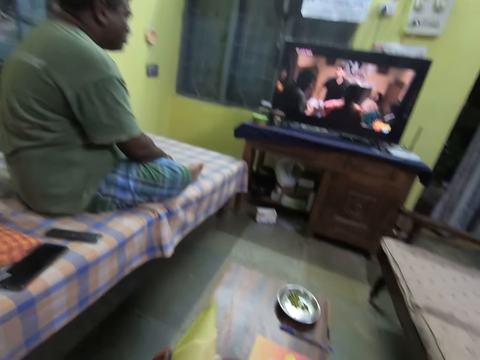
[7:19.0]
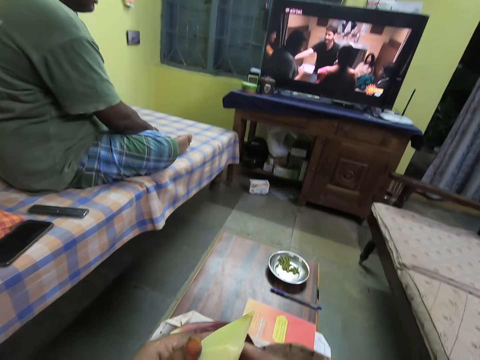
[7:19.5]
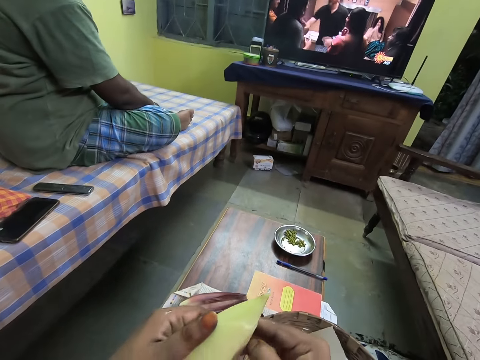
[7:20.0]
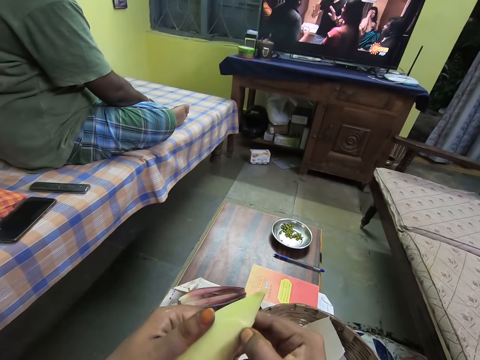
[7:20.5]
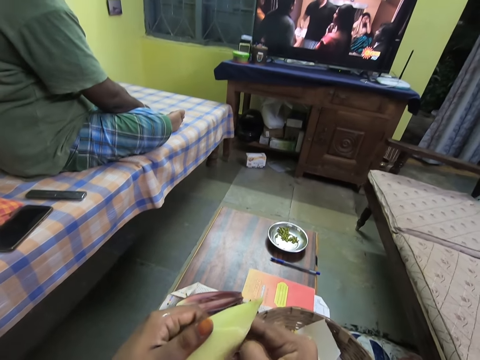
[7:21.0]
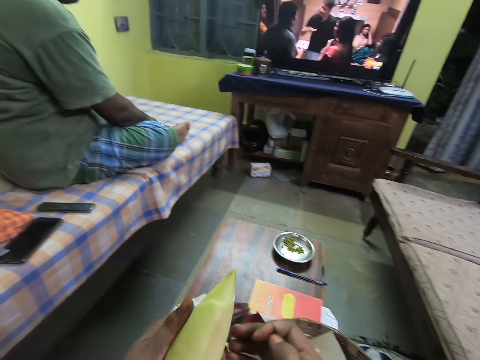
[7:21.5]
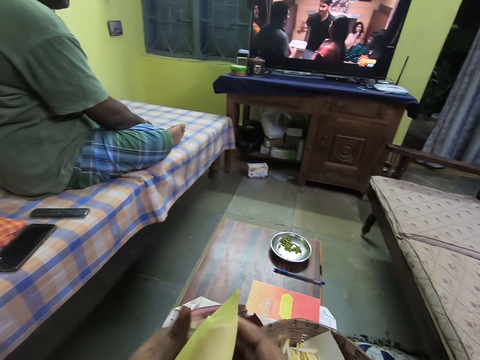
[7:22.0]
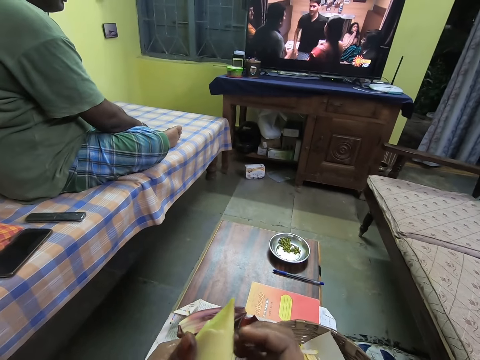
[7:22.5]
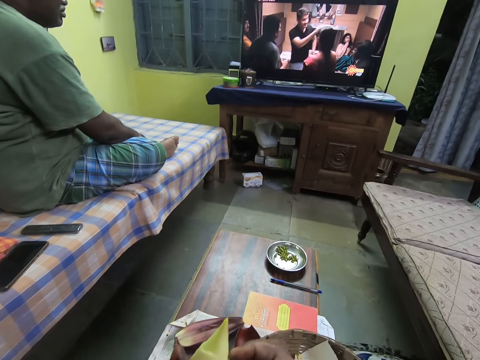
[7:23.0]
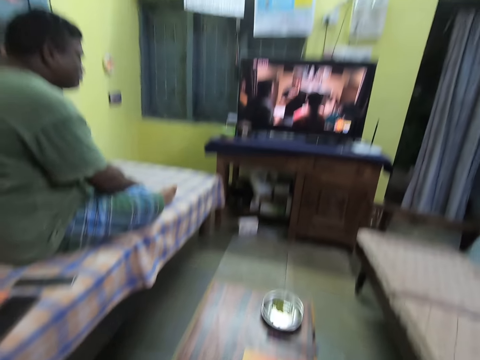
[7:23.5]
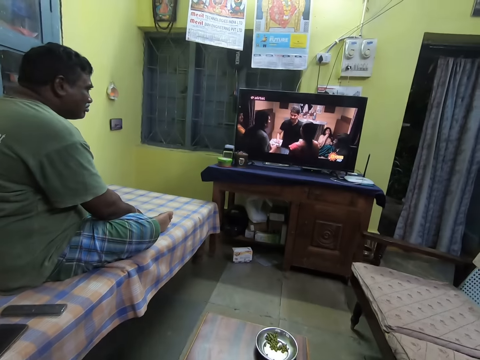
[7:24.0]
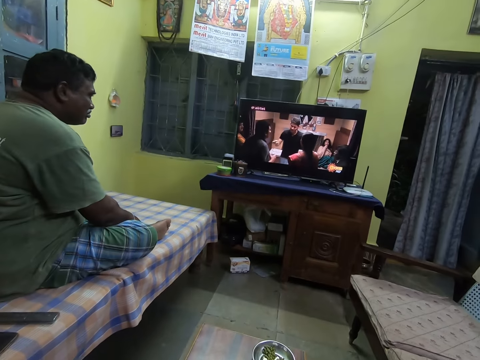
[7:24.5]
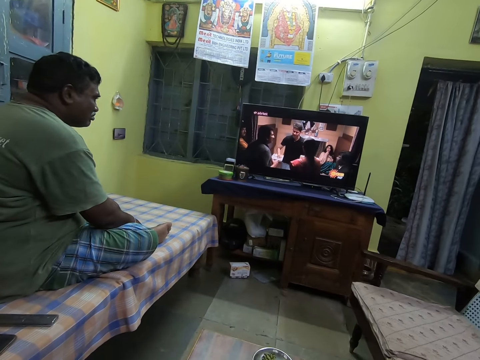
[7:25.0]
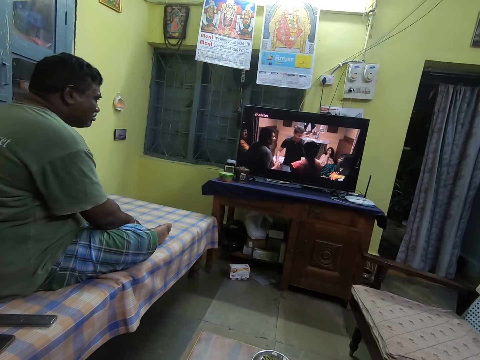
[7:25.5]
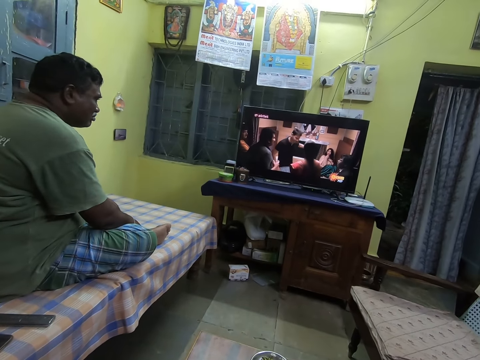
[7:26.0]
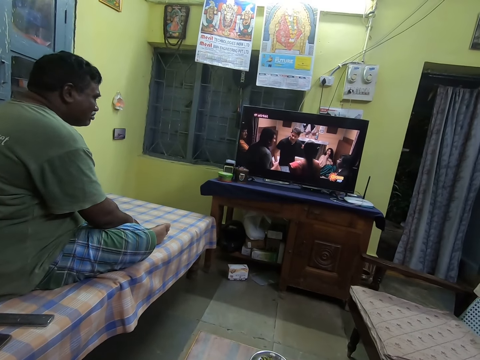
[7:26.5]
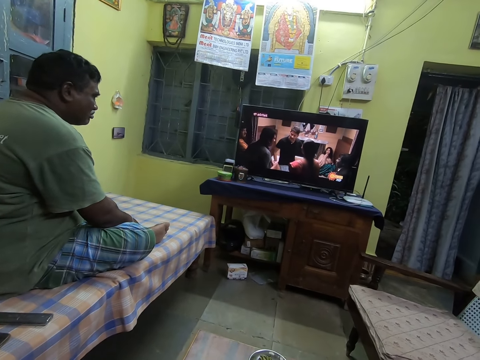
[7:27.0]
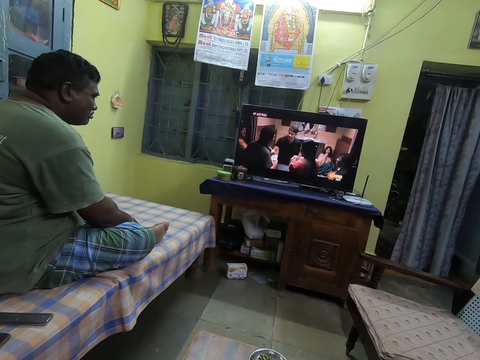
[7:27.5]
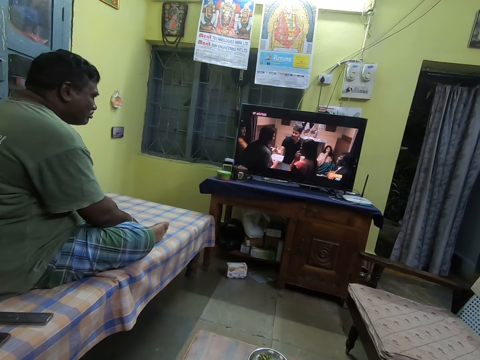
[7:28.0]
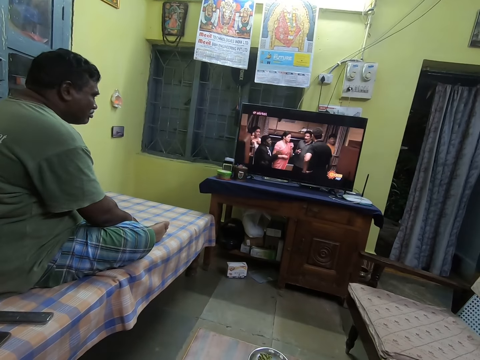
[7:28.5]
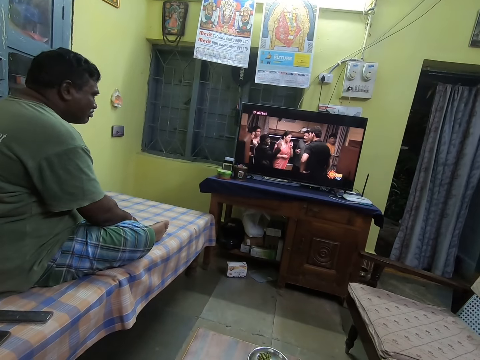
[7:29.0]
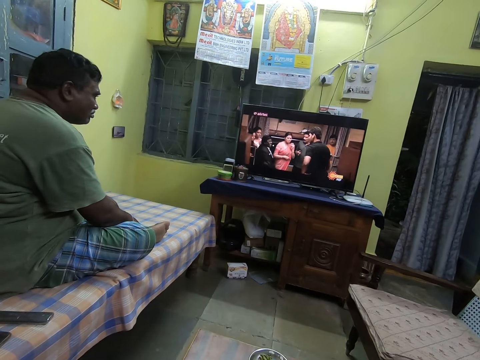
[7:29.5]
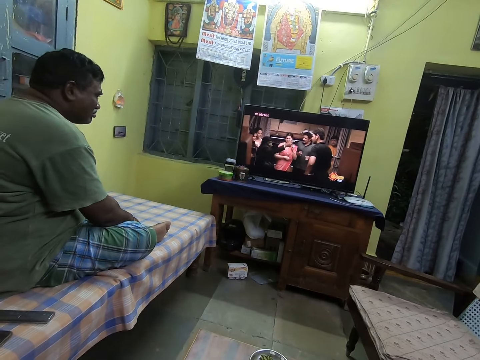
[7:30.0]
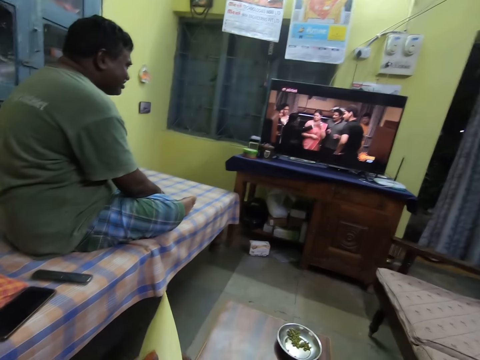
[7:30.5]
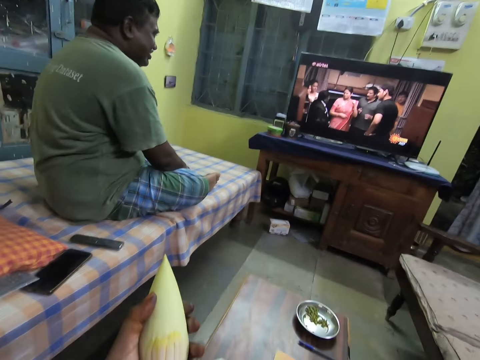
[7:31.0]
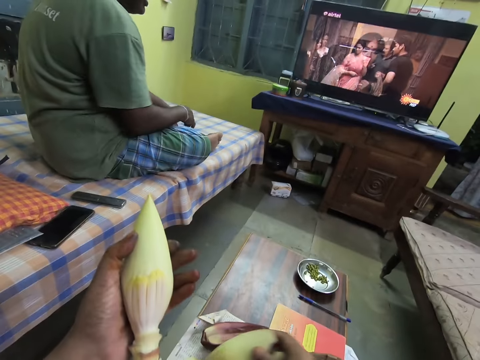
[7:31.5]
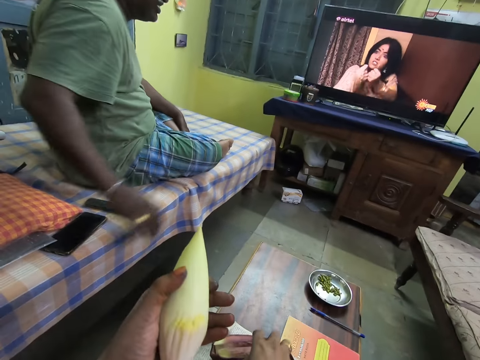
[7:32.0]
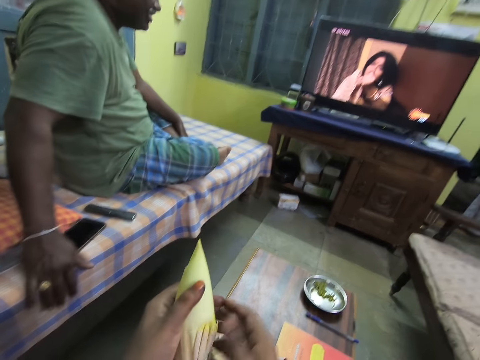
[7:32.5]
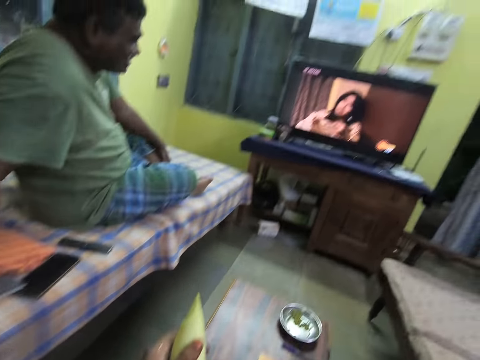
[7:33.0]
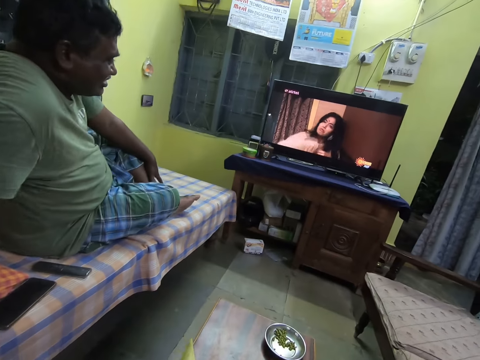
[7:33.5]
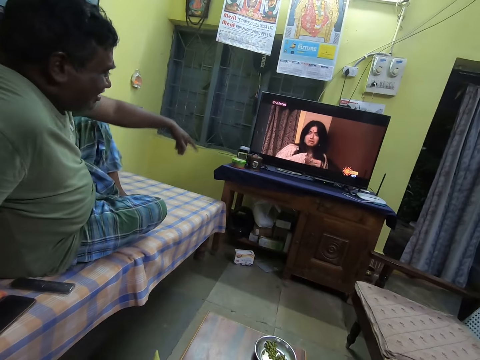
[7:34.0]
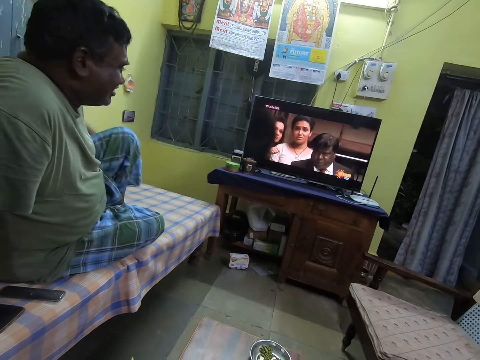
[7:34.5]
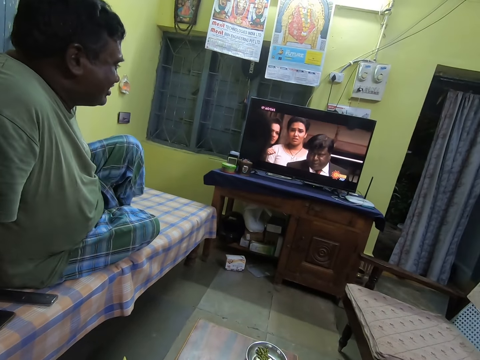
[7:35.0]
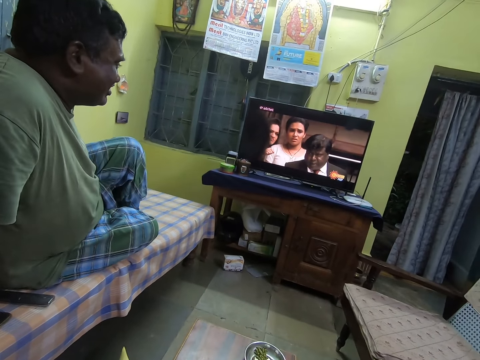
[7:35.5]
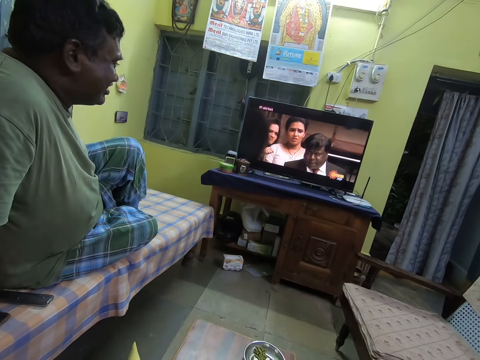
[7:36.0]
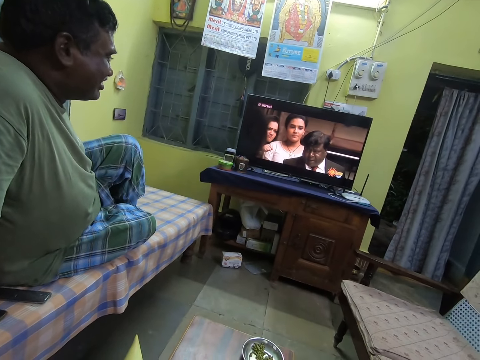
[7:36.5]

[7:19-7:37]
The camera wearer scratches the banana blossom in her left hand with her right hand. She turns the banana blossom with her hands. She watches the television. She holds the banana blossom with her left hand. She drops a bell of the banana blossom on the table with her right hand. A man places his right hand on the bed. The camera wearer holds the banana blossom with her hands. The man raises his left leg on the bed and removes his left hand from his left leg.

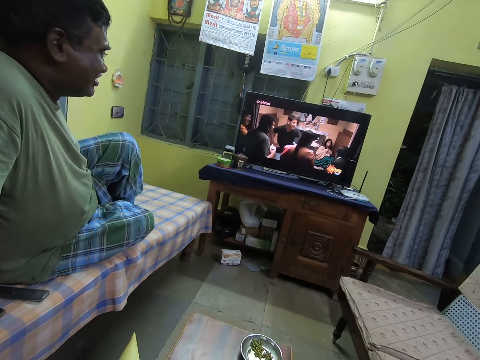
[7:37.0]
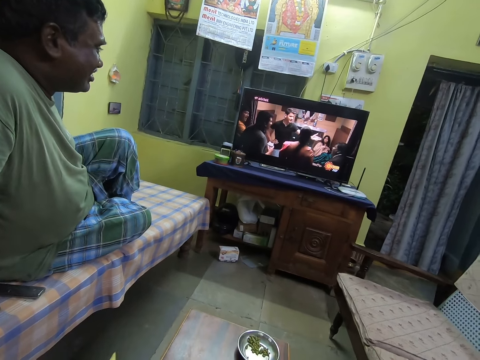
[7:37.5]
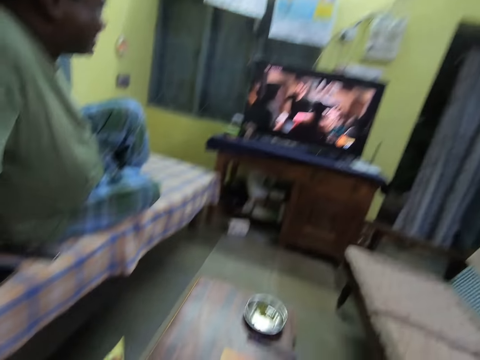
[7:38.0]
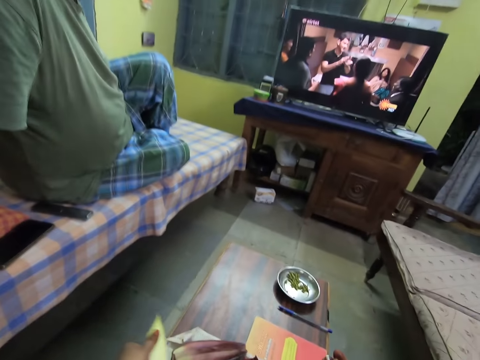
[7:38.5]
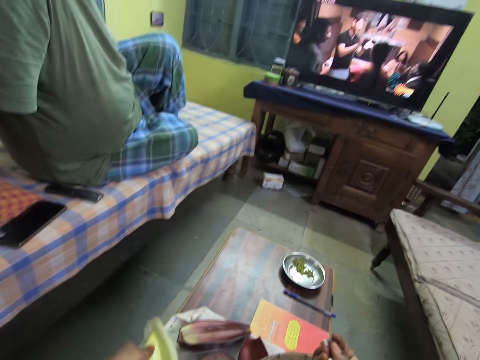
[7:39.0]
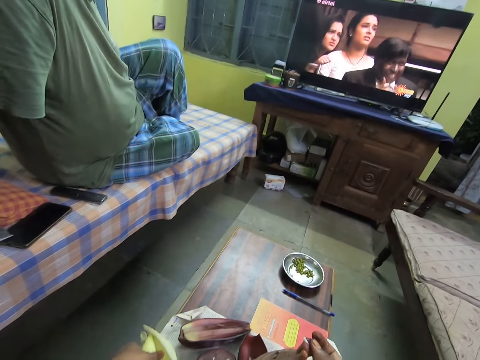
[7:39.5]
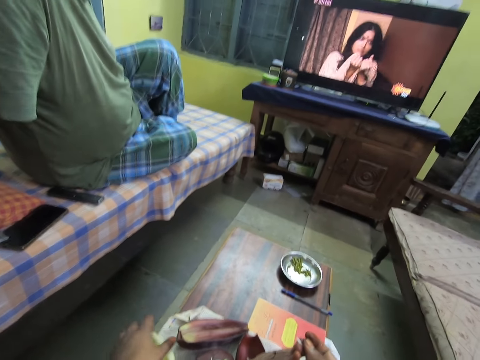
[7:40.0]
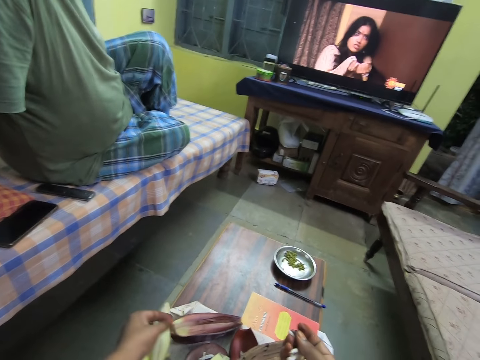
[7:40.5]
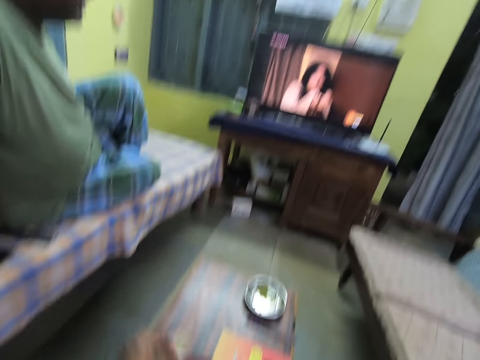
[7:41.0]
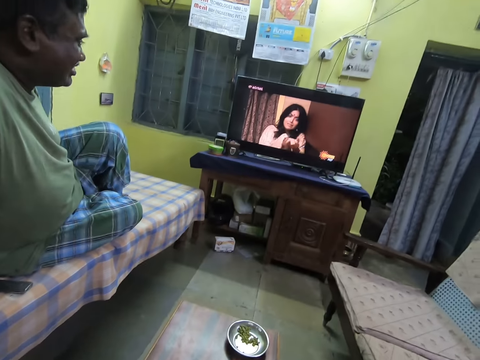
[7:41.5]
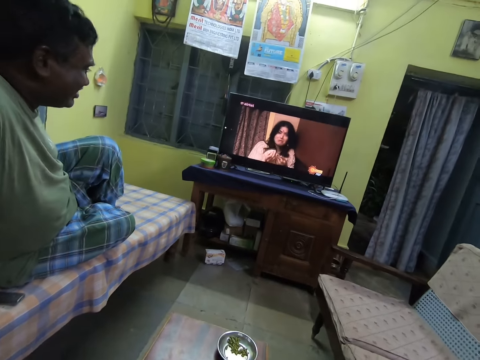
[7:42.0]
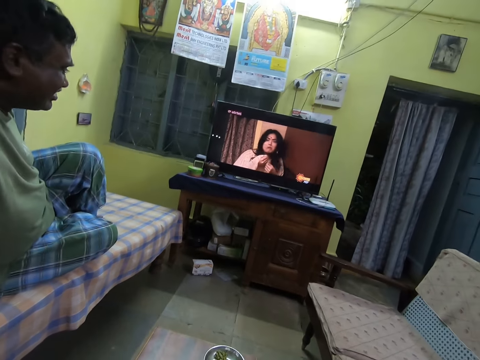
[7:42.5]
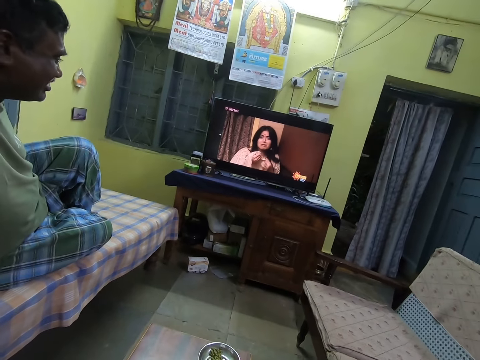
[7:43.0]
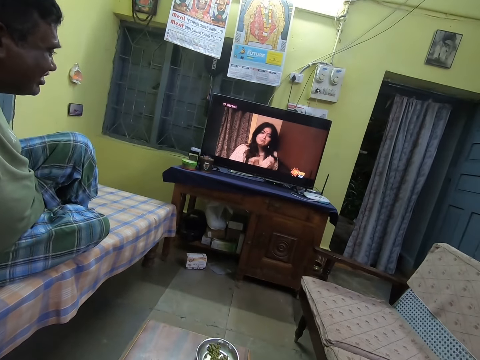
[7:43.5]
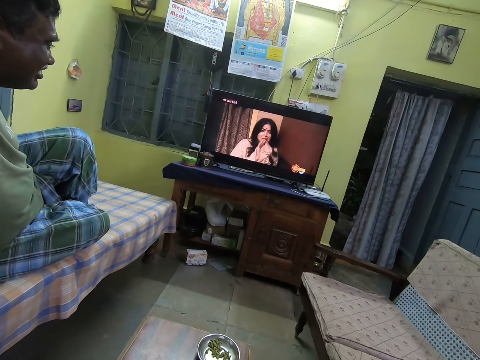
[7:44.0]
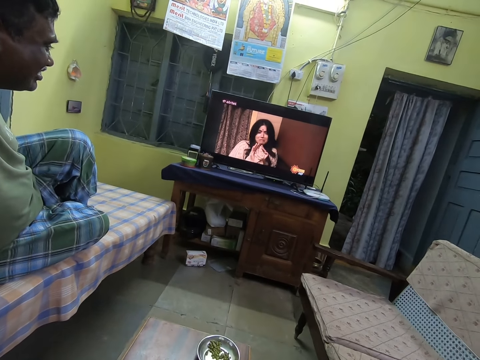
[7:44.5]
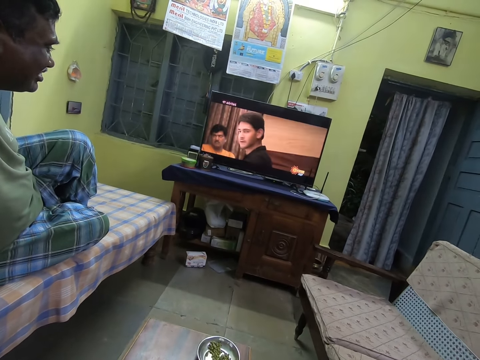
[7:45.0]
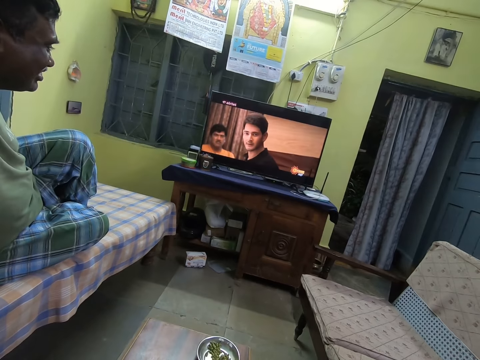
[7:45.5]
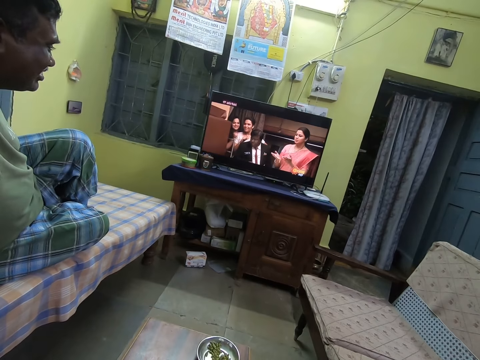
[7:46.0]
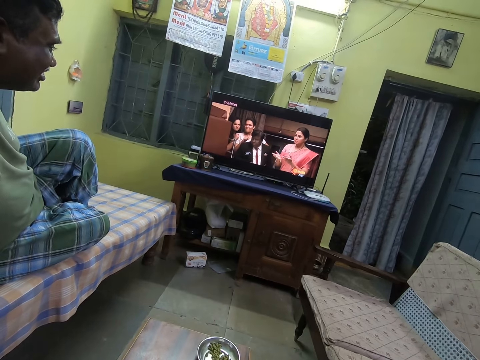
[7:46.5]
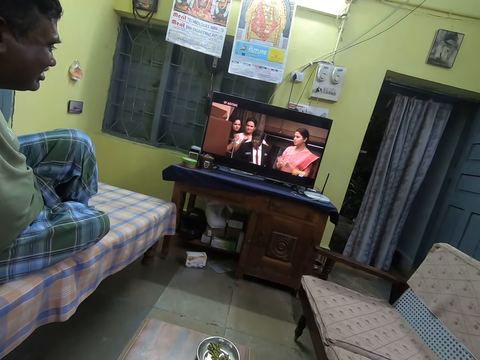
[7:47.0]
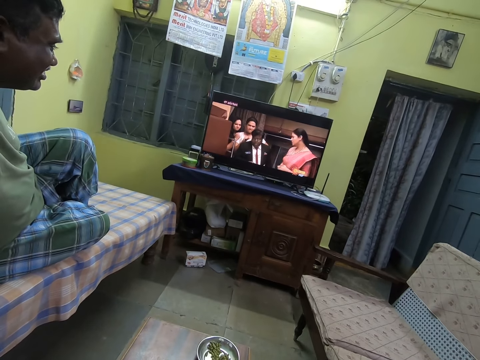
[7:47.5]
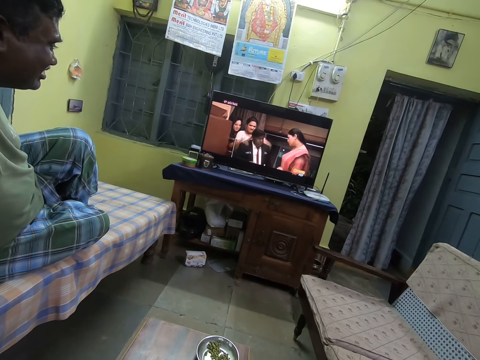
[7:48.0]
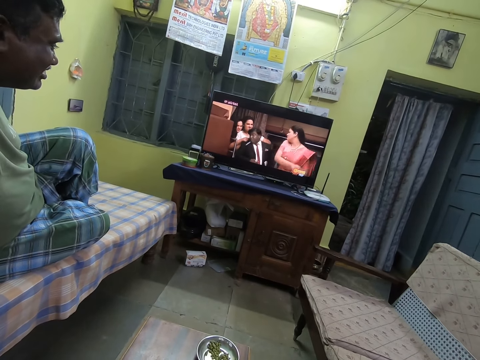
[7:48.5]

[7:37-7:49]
The camera wearer drops the banana blossom on the table with her left hand. She picks the bell of the banana blossom from the table with her left hand. She watches the television.
